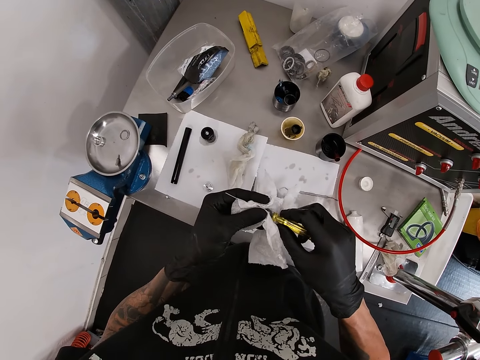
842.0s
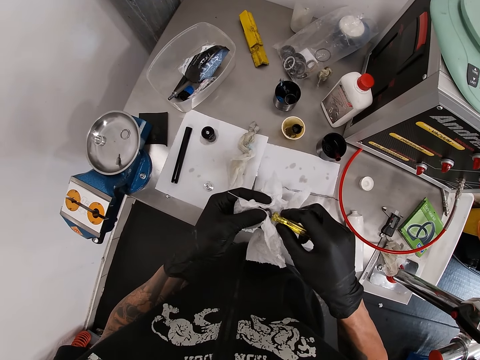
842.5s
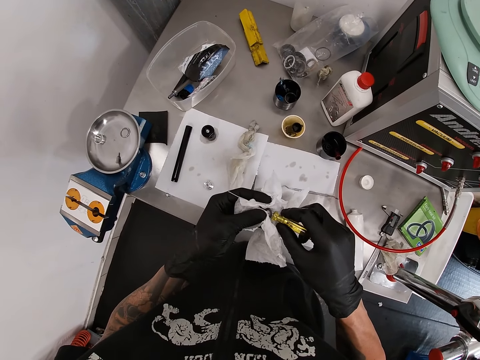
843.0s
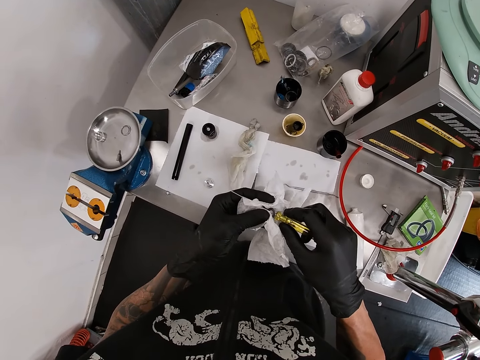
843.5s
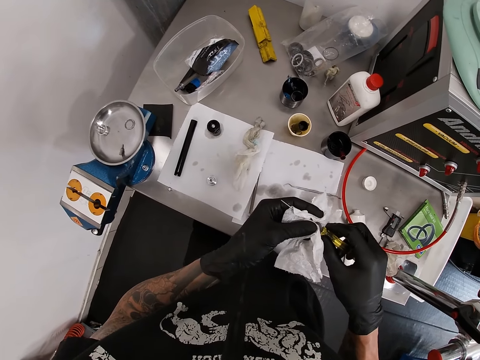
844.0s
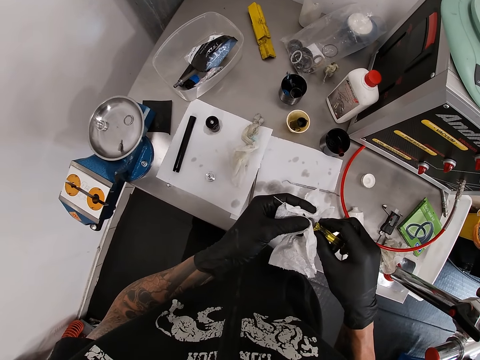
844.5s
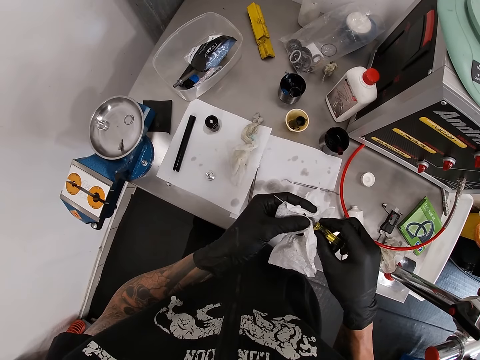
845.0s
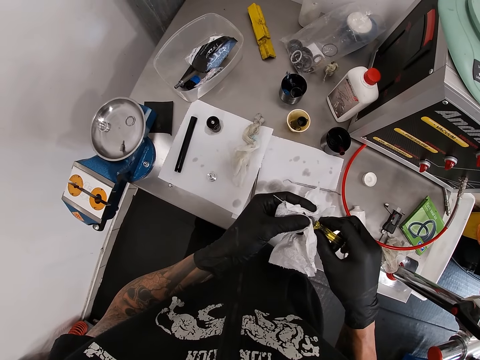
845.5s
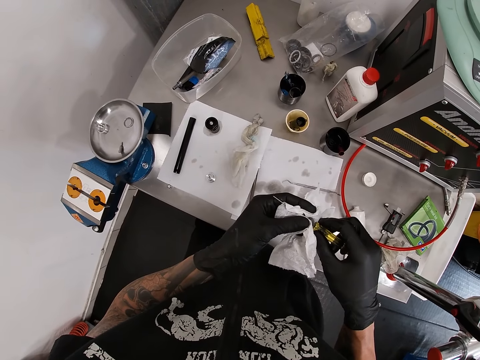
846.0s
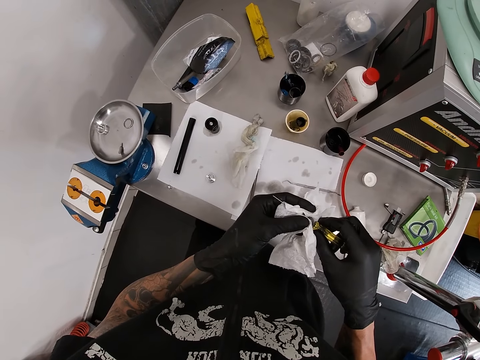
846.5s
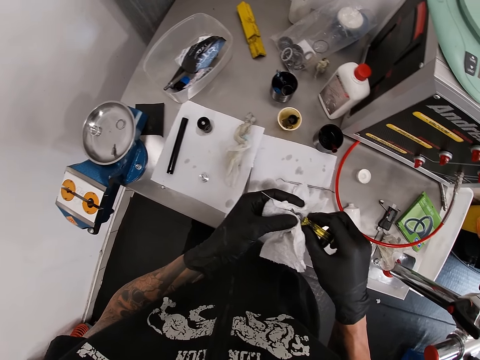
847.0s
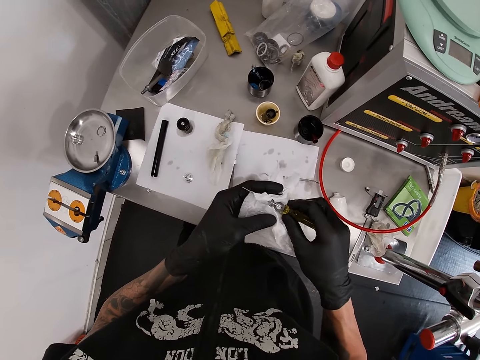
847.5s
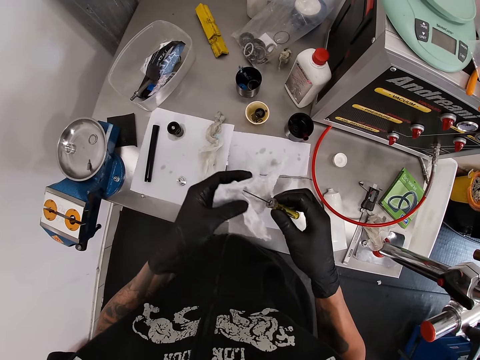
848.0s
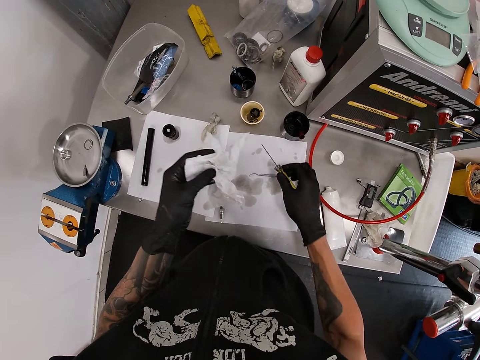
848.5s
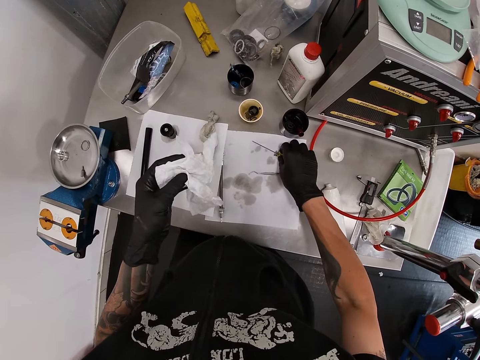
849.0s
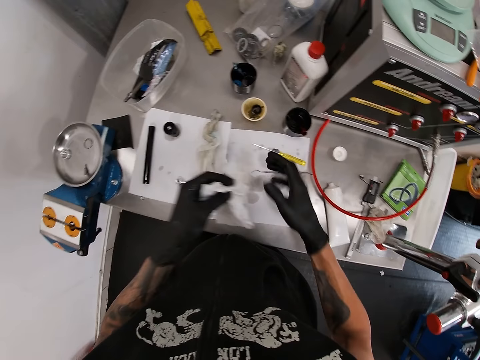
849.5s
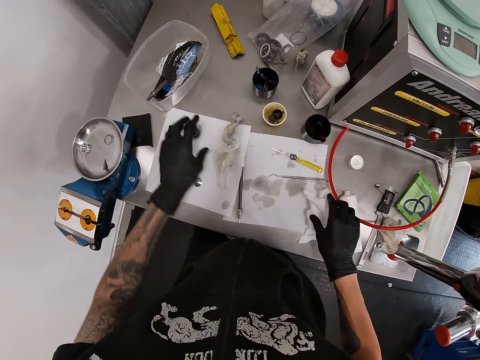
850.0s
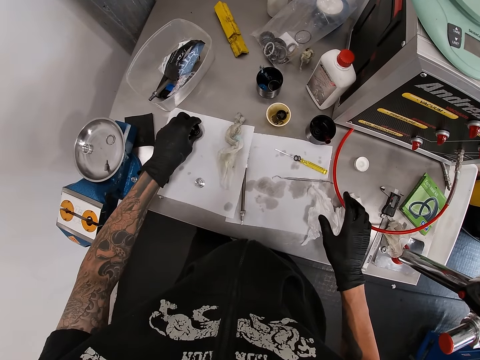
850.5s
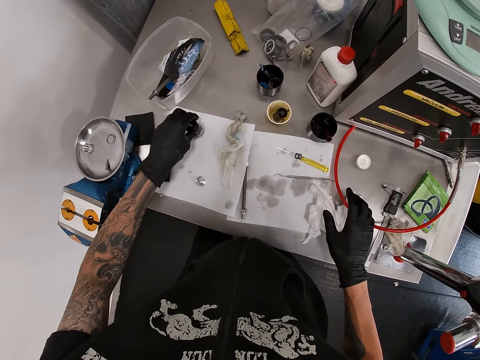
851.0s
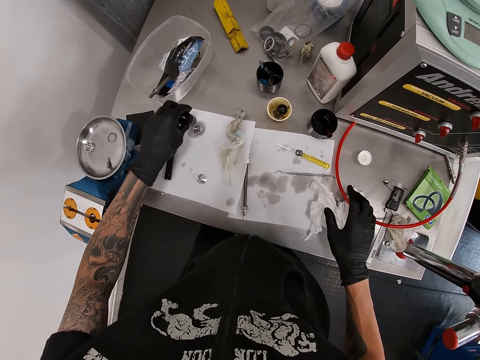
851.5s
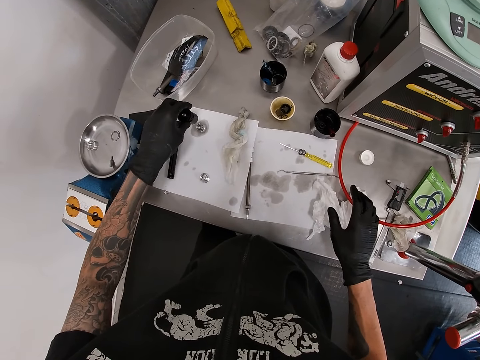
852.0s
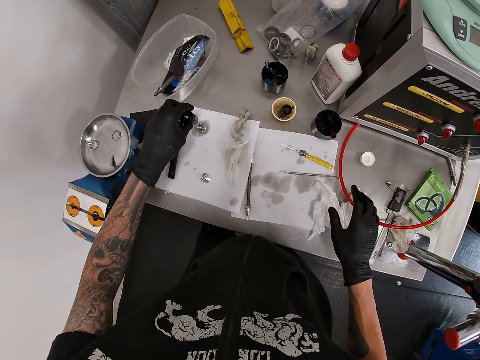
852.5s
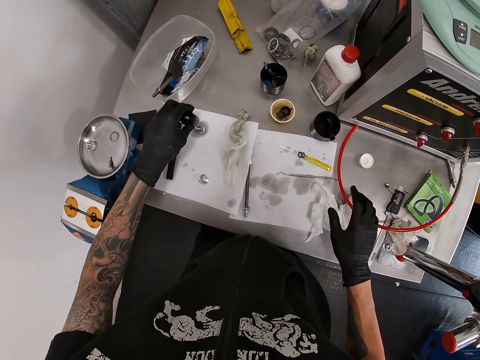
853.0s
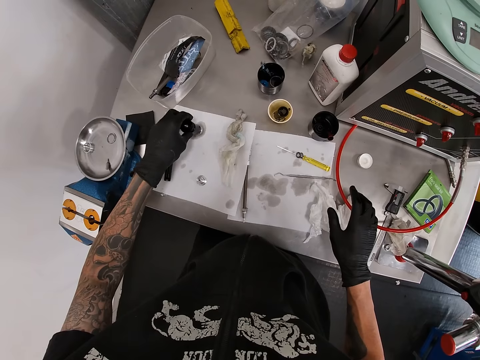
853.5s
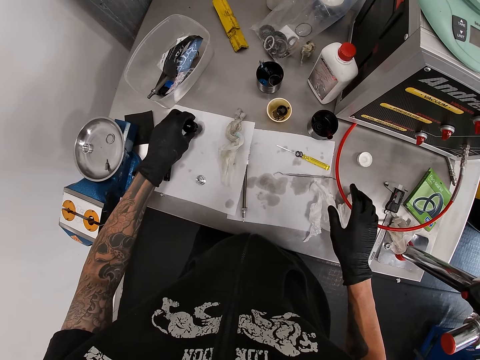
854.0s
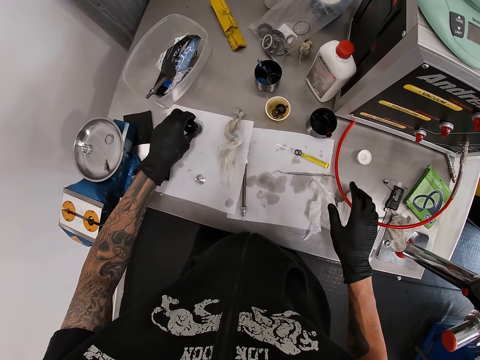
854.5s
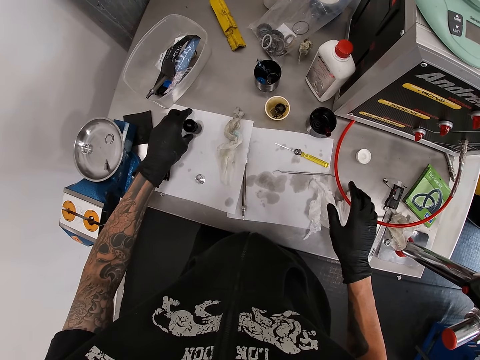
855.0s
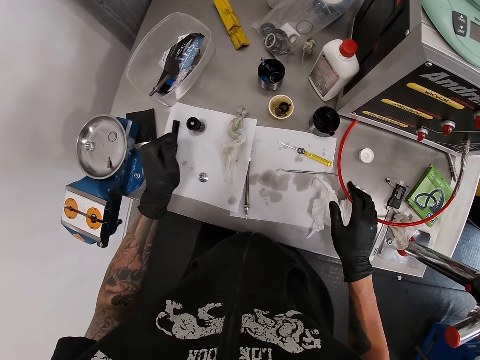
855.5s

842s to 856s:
The camera wearer dries the bolt washer on the screwdriver. He stares at the table. He drops the screwdriver with spacers in his right hand on the tool chest. He passes the tissue paper in his left hand to his right hand. He drops the tissue paper in his right hand on the tool chest. He picks up a hub shell on the tool chest with his left hand. He inspects a spare part on the table. He drops the hub shell on the tool chest with his left hand.

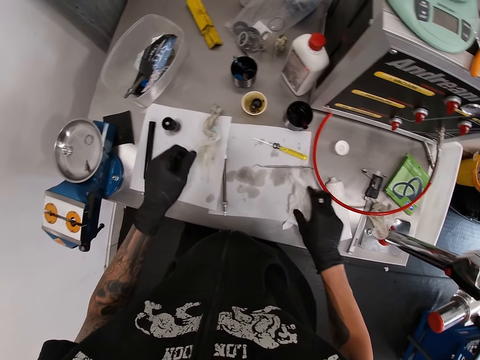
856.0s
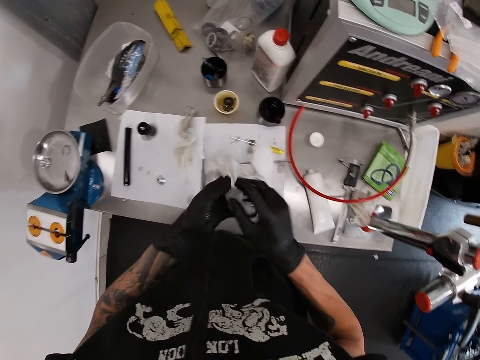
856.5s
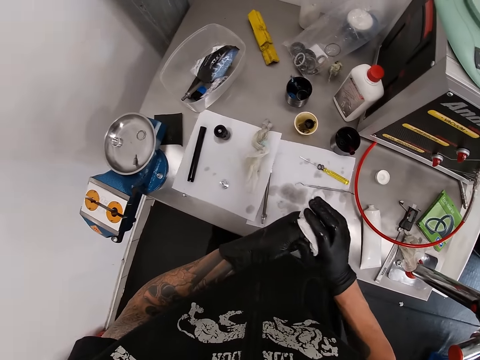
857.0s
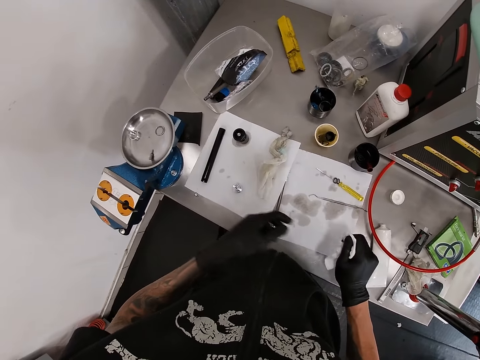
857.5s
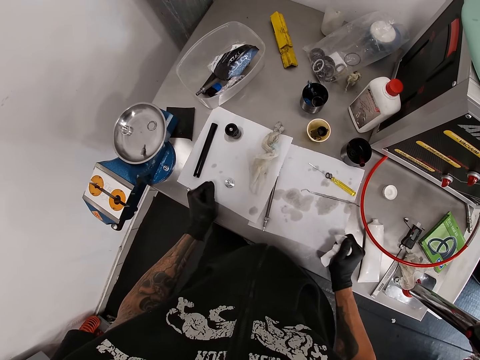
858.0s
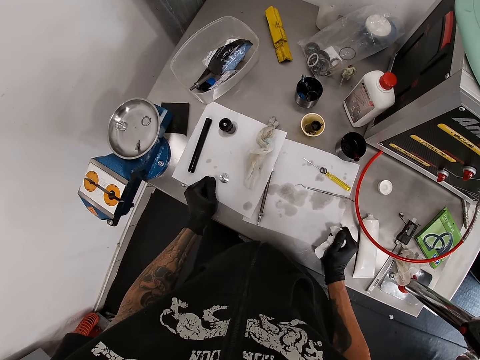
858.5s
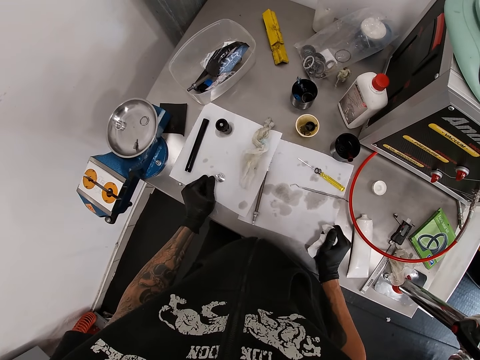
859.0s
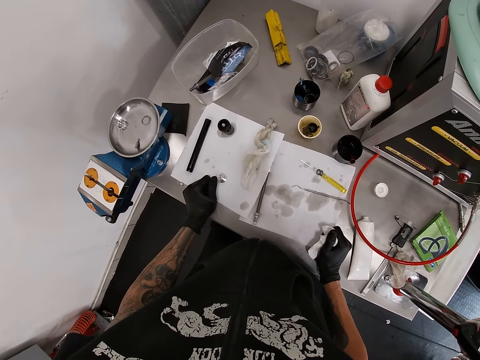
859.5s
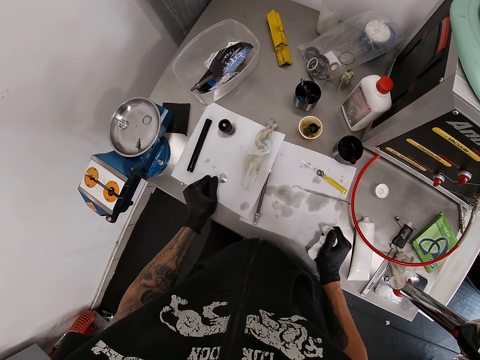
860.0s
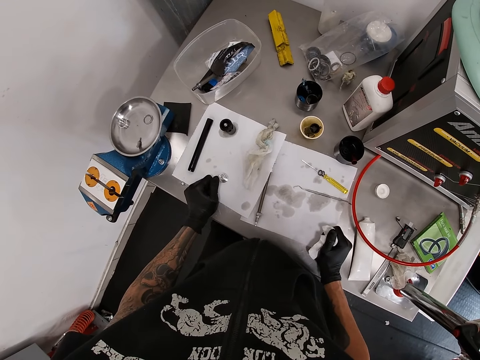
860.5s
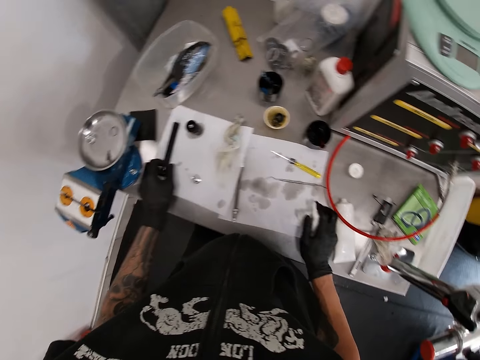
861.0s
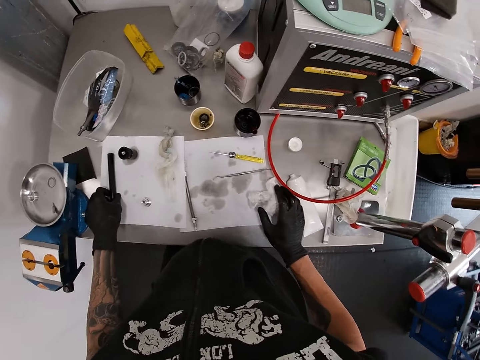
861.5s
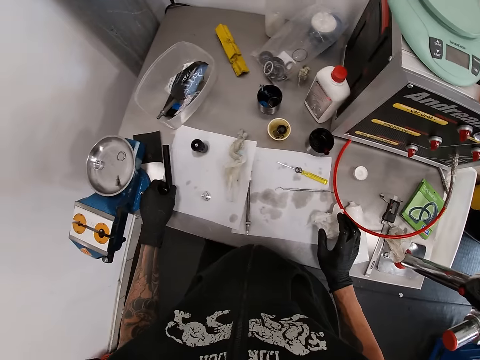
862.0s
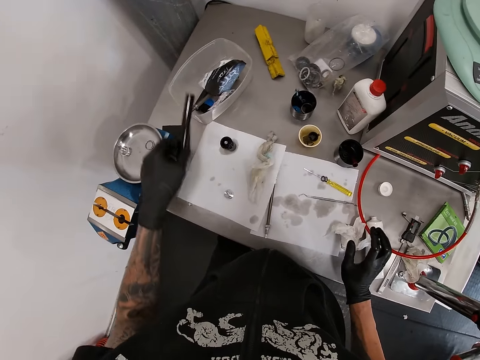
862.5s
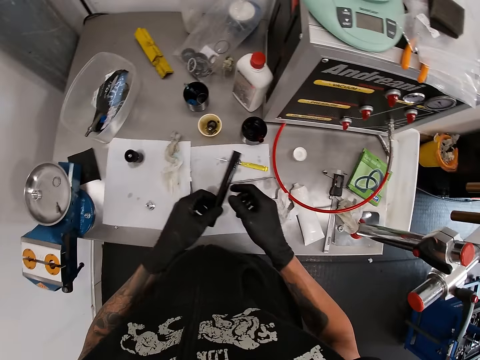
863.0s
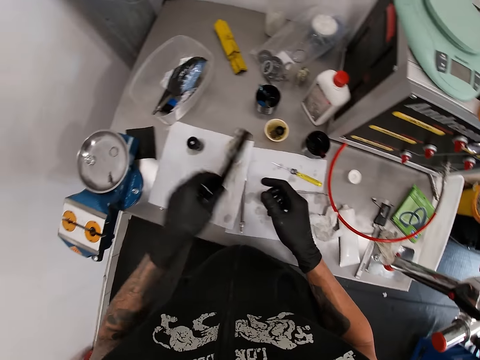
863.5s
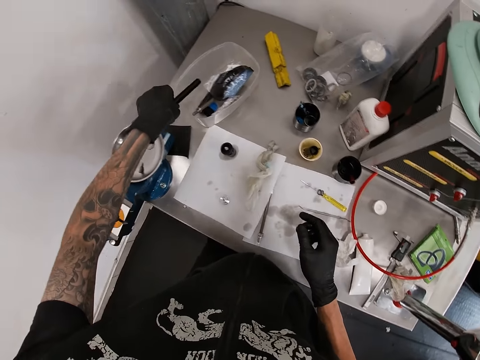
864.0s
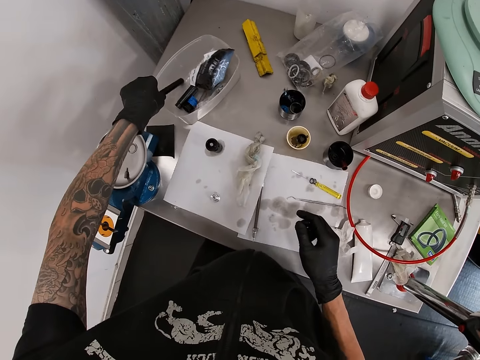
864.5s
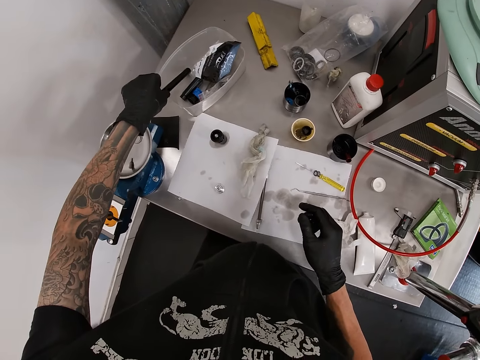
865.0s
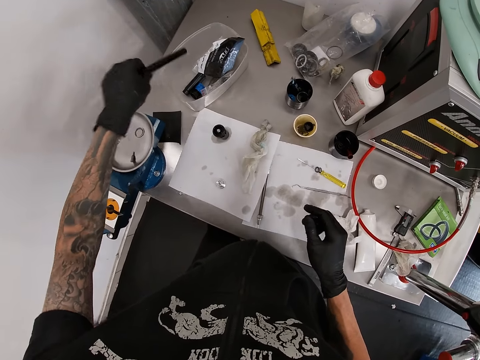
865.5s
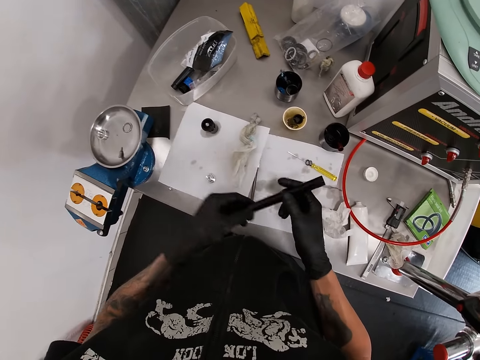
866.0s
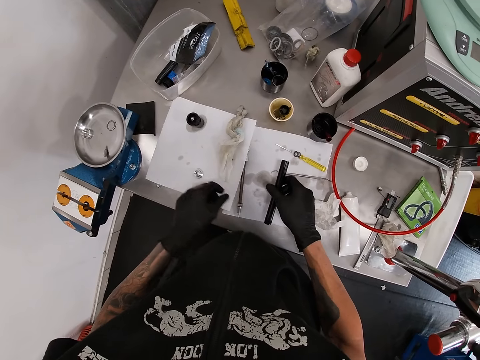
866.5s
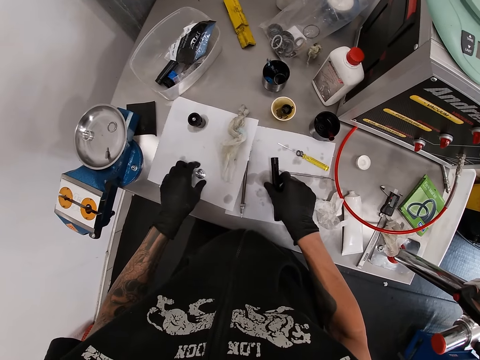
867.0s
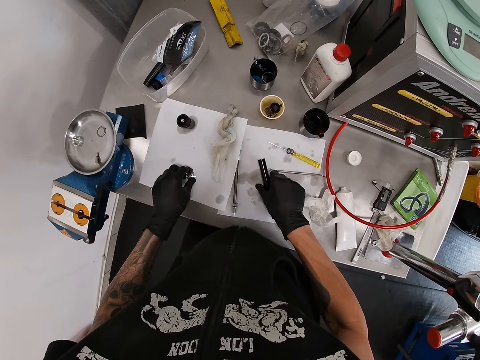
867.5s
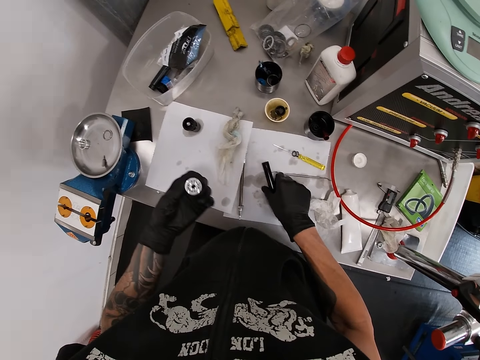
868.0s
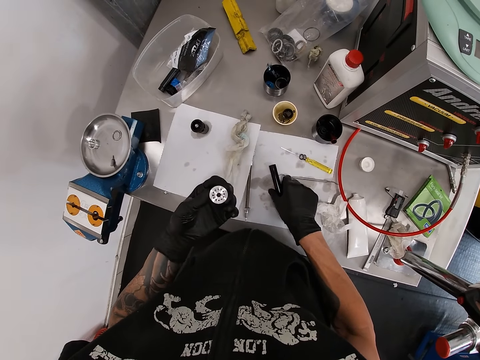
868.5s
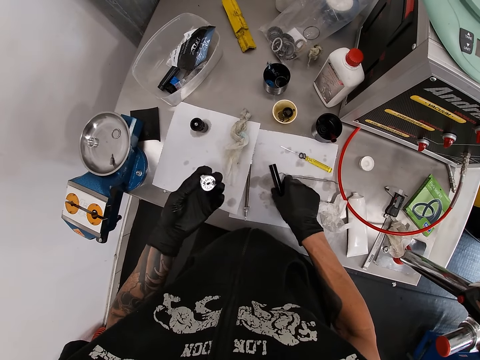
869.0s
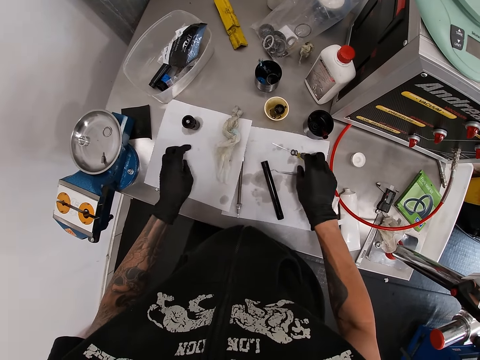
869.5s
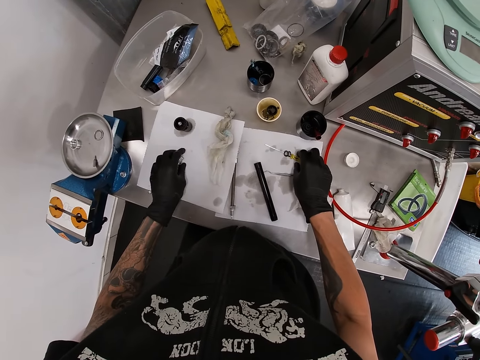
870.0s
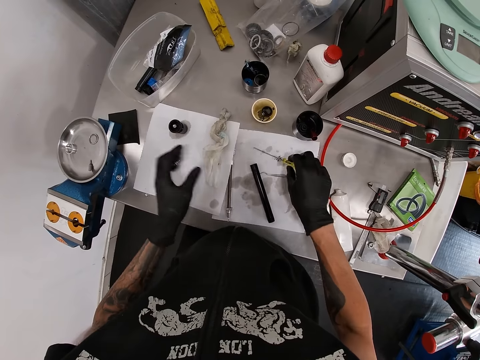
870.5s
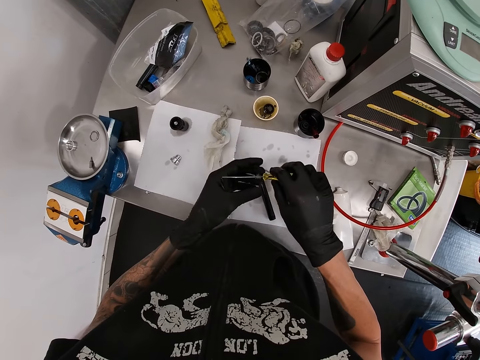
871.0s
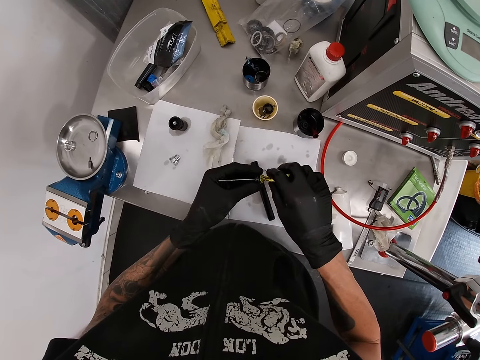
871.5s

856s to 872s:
The camera wearer picks up the tissue paper on the tool chest with his right hand. He passes the tissue paper in his right hand to his left hand. He cleans both hands with the tissue paper. He dries the hands. He places both hands on the tool chest. He stares at the table. He drops the tissue paper on the tool chest with his right hand. He picks up the axle on the tool chest with his left hand. He stares at the axle. He drops the axle in a plastic container on the tool chest with his left hand. He picks up the axle on the tool chest with his left hand. He passes the axle in his left hand to his right hand. He drops the axle in his right hand on the tool chest. He picks up the cone on the tool chest with his left hand. He stares at the cone. He drops the cone in his left hand on the tool chest. He picks up the screwdriver on the tool chest with his right hand. He removes bolt washers on the screwdriver.
